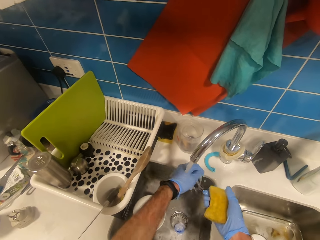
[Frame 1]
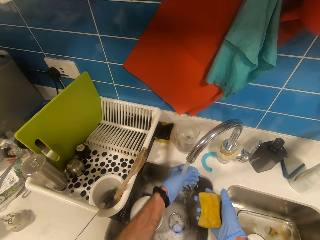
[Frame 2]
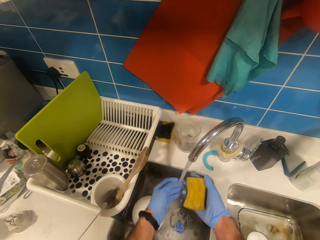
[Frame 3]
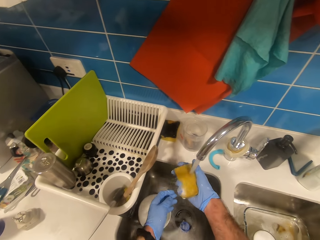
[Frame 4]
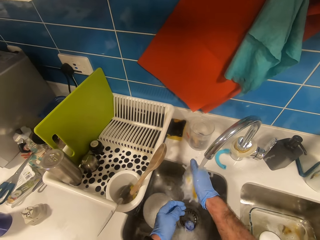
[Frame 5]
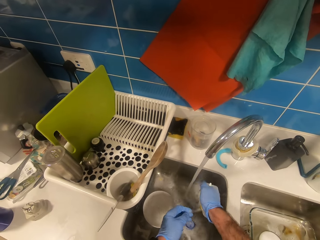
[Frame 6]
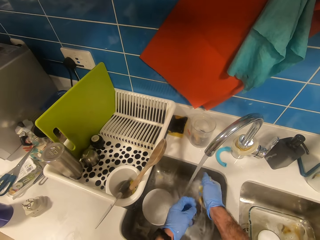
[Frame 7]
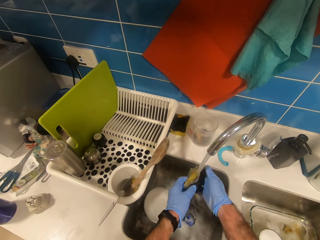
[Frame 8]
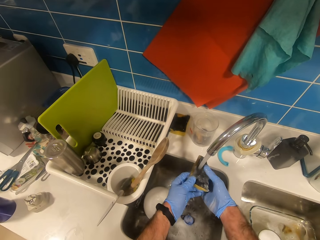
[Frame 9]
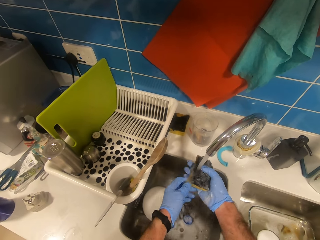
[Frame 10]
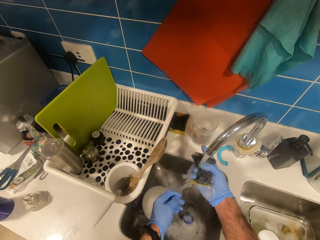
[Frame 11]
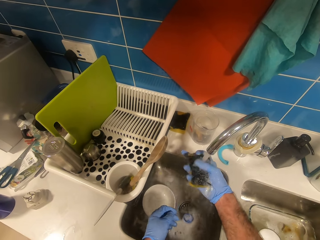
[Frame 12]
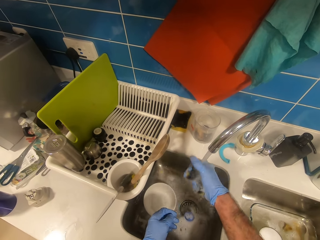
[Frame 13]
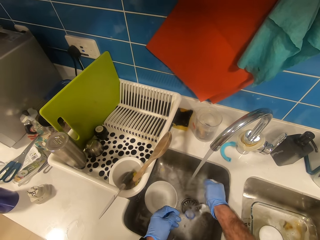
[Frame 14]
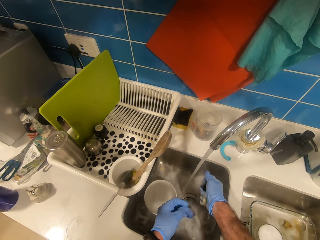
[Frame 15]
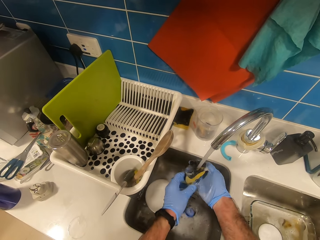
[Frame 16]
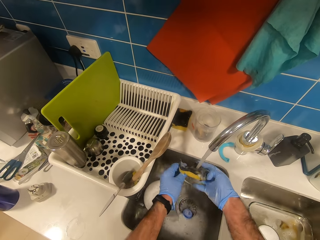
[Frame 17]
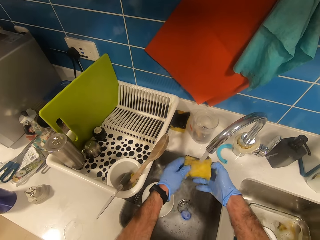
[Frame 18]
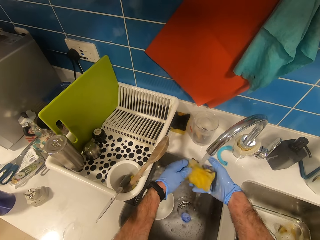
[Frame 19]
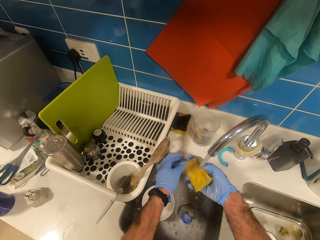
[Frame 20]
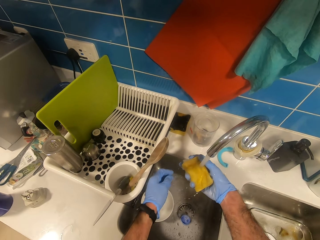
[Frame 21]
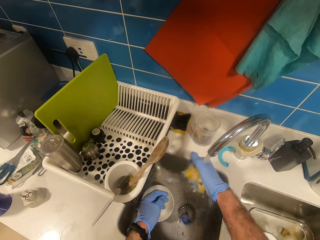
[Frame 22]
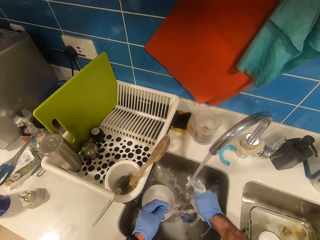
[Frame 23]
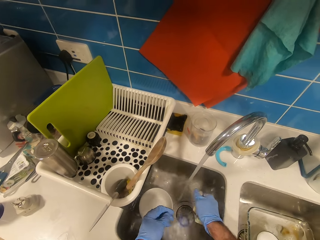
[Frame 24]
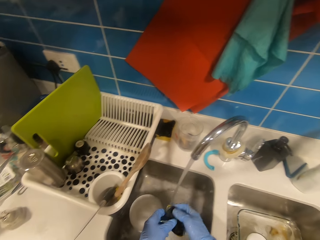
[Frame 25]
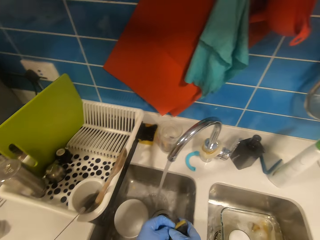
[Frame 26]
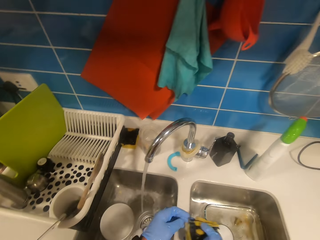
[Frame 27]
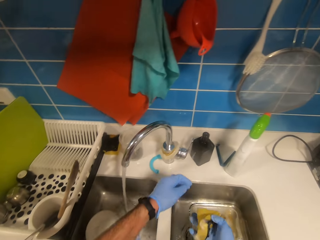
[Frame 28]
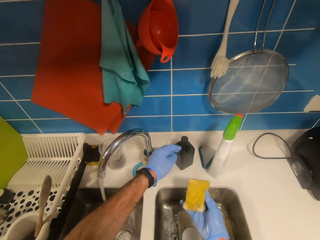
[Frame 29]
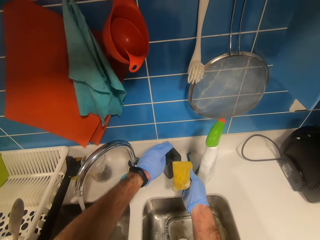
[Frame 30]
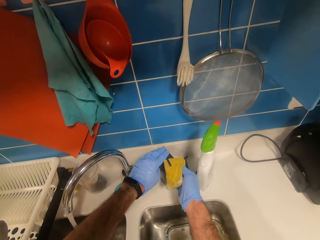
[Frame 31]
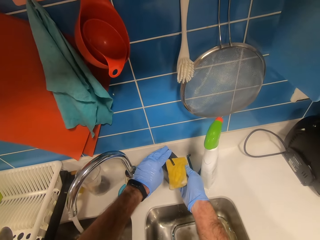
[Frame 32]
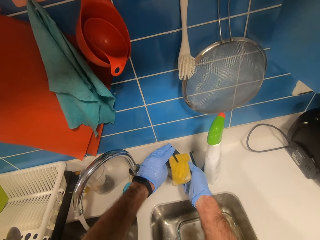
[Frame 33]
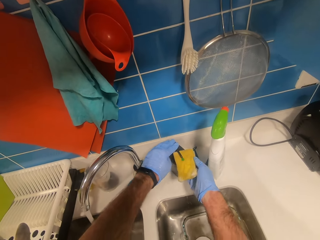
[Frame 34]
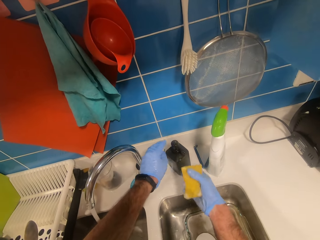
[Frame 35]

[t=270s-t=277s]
The camera wearer washes their hands and washes the sponge. They pour detergent on the sponge. They press a soap.

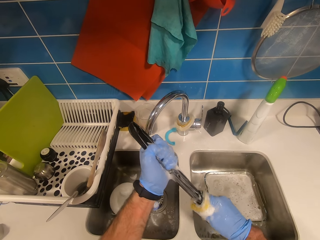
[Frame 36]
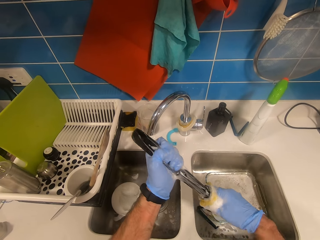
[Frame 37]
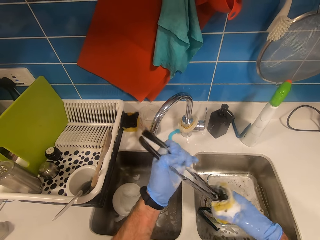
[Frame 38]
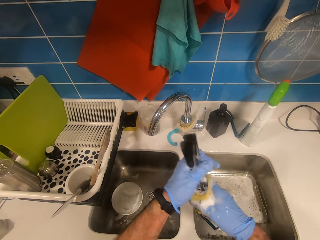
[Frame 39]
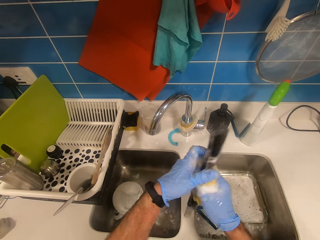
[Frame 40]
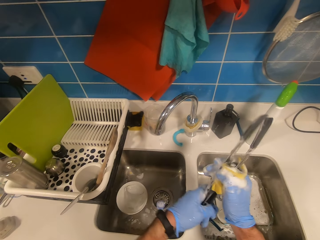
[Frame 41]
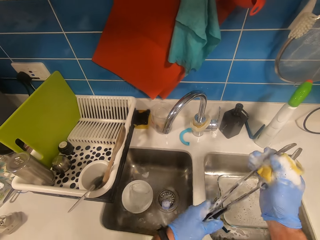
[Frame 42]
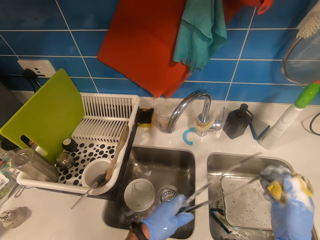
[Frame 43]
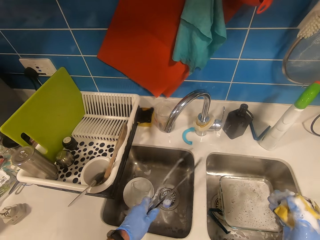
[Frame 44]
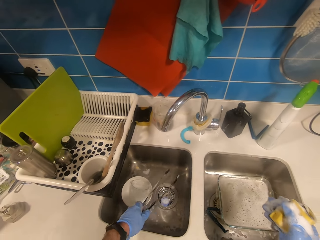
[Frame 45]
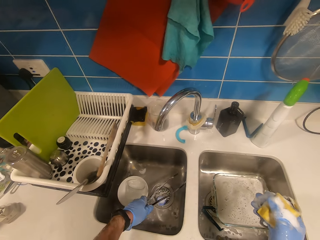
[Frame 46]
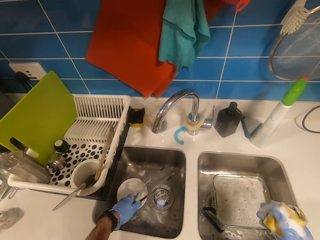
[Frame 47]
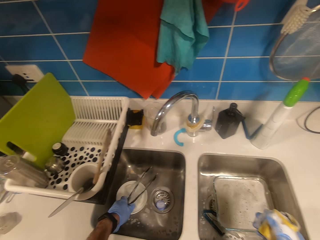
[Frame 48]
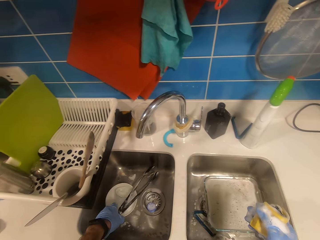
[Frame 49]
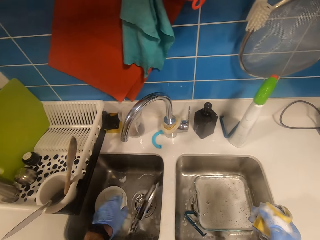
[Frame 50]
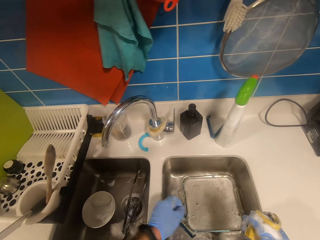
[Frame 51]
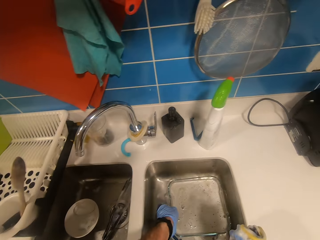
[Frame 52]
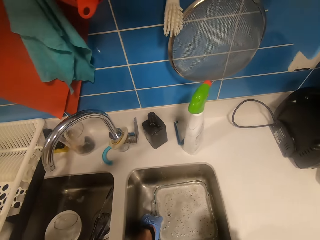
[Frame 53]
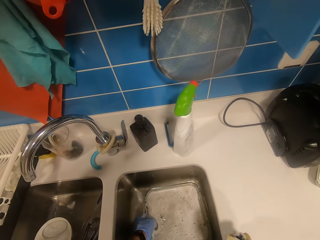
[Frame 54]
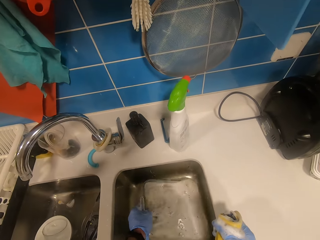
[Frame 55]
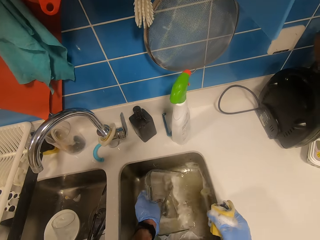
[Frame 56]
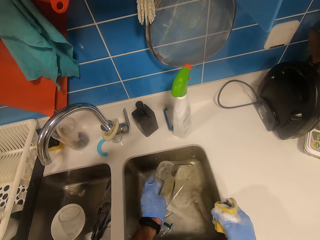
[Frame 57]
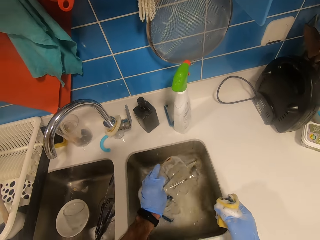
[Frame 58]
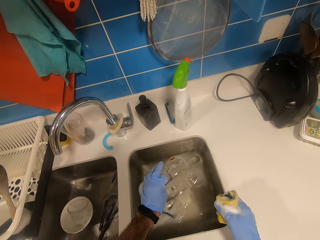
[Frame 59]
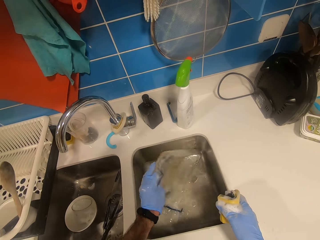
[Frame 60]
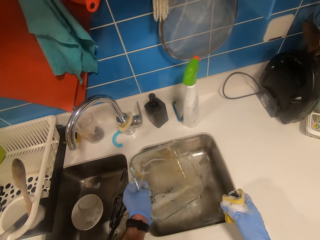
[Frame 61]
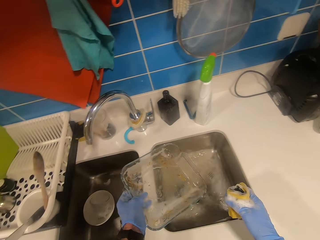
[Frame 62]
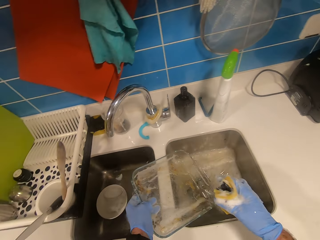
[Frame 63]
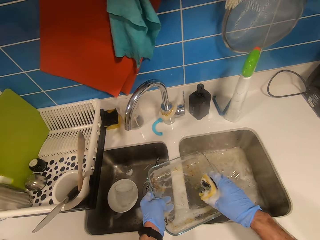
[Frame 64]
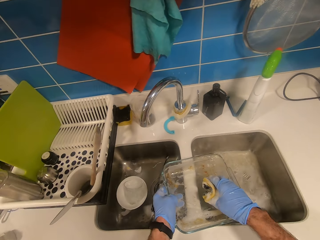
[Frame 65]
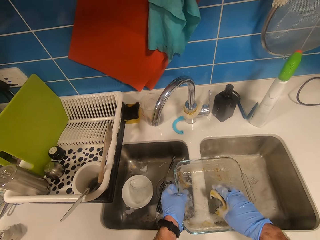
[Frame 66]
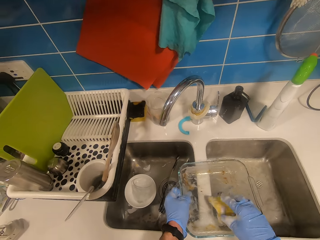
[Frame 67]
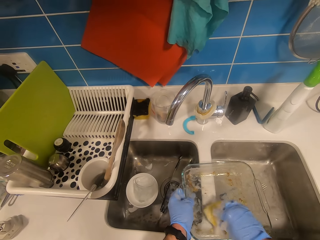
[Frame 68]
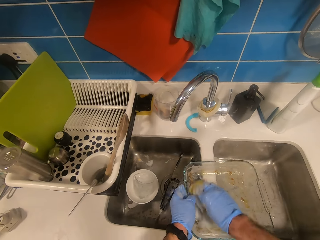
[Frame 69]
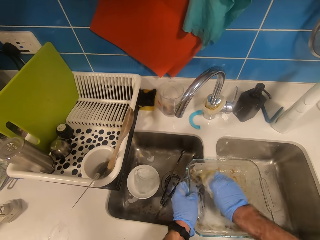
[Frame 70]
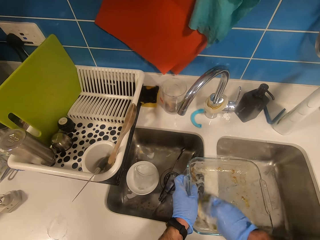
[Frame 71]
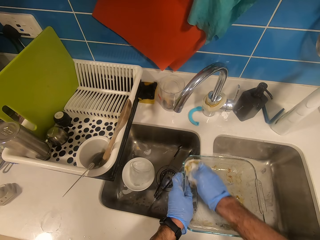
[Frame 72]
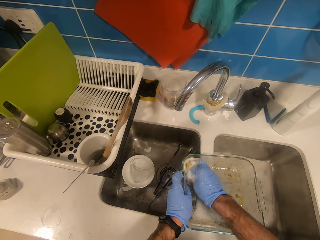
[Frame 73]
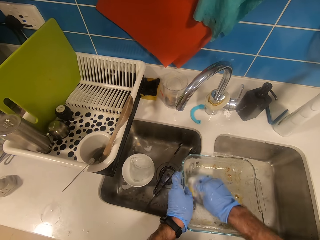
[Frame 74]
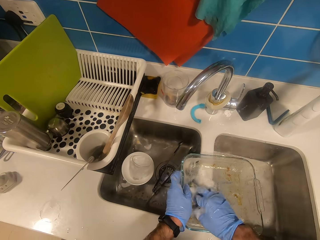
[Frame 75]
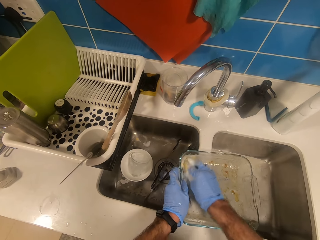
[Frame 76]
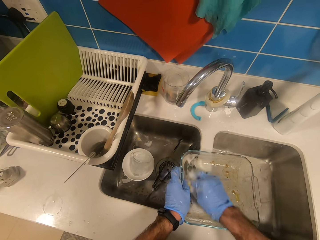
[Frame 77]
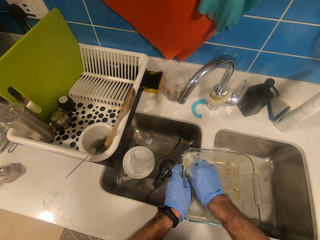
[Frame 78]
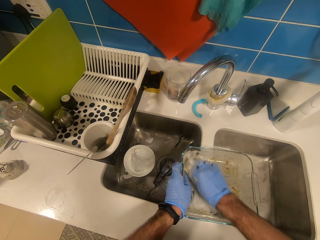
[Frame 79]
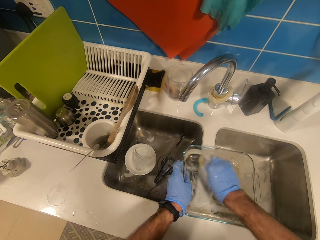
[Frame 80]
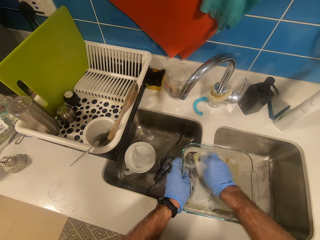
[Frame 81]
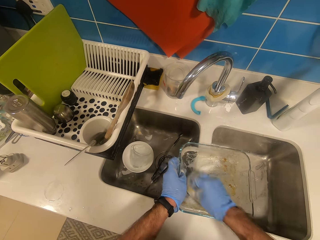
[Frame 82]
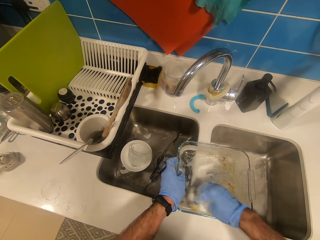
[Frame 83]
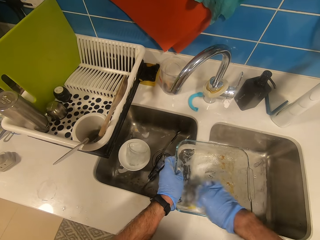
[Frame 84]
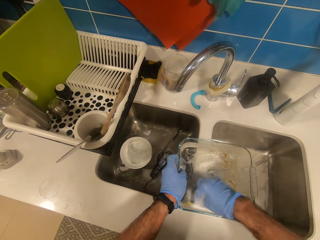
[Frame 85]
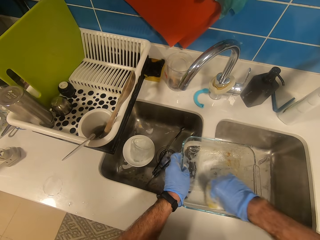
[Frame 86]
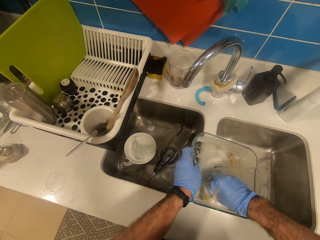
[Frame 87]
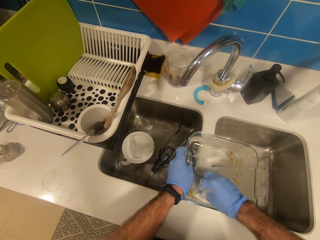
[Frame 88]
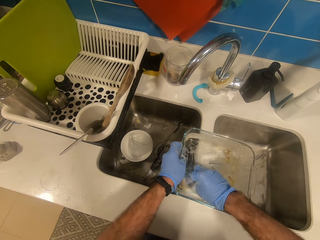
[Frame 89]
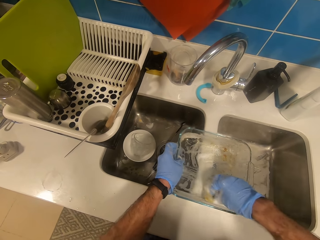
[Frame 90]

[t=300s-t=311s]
The camera wearer puts the tongs in the sink. They wash the container.

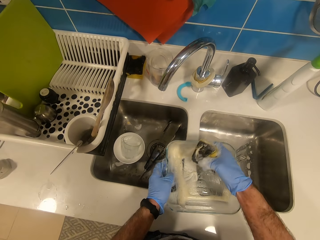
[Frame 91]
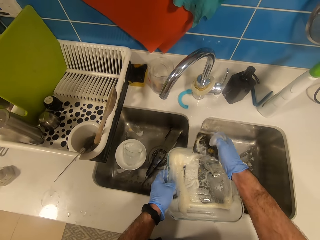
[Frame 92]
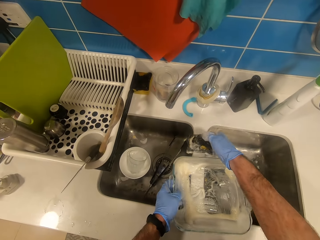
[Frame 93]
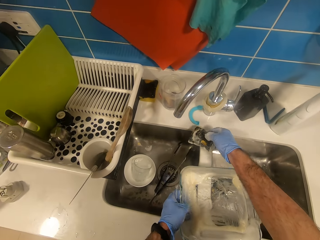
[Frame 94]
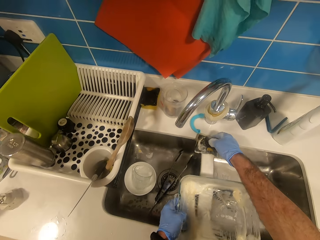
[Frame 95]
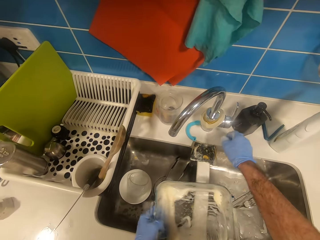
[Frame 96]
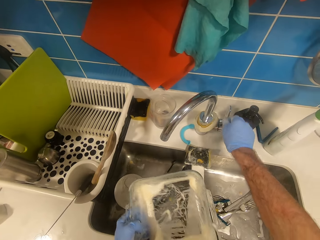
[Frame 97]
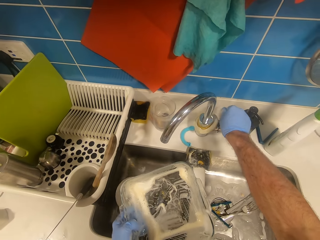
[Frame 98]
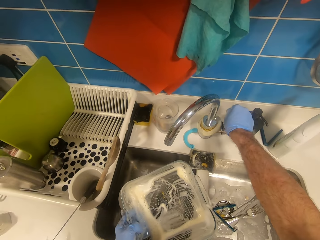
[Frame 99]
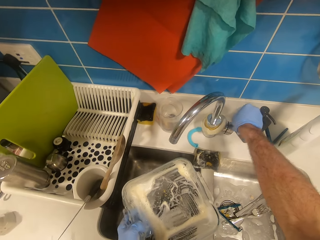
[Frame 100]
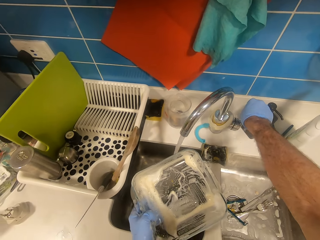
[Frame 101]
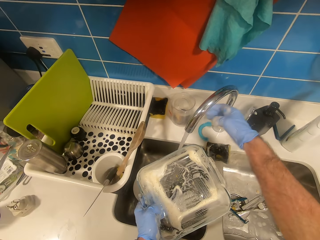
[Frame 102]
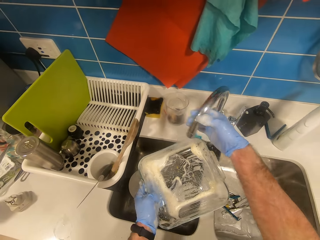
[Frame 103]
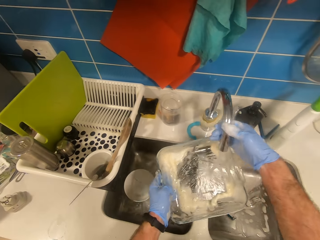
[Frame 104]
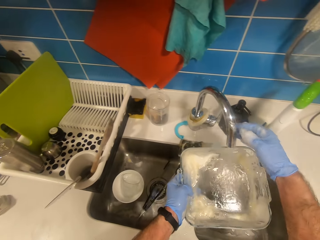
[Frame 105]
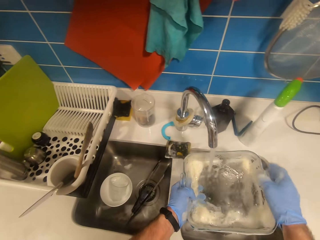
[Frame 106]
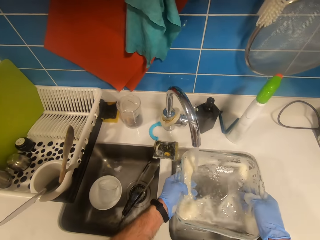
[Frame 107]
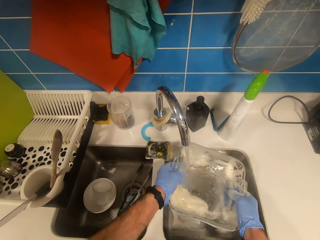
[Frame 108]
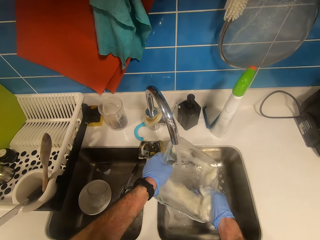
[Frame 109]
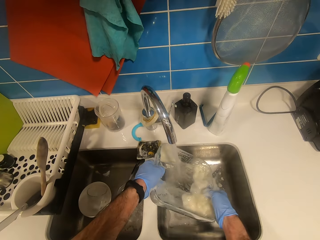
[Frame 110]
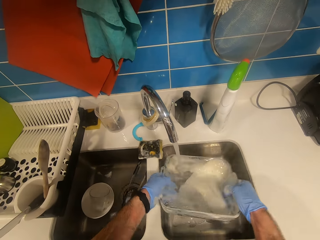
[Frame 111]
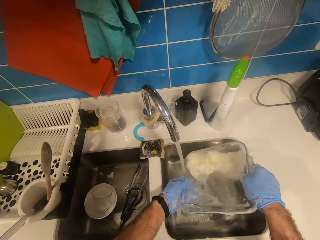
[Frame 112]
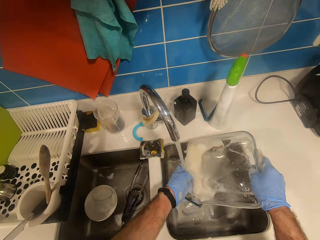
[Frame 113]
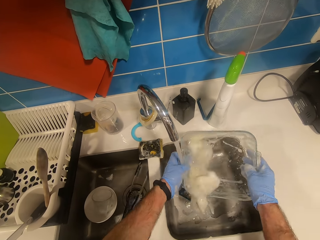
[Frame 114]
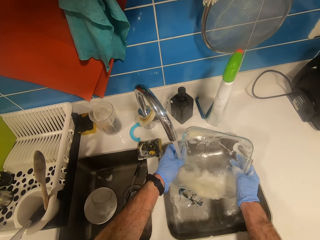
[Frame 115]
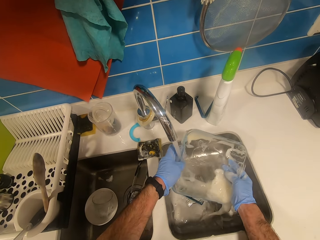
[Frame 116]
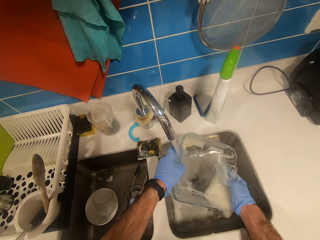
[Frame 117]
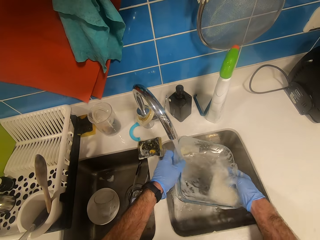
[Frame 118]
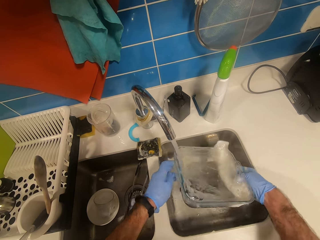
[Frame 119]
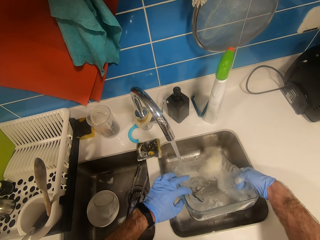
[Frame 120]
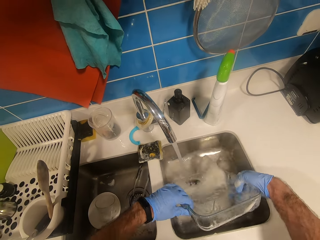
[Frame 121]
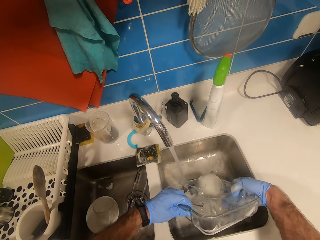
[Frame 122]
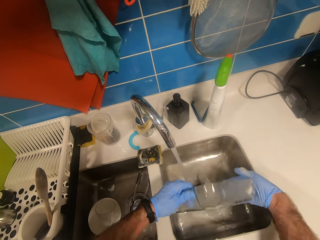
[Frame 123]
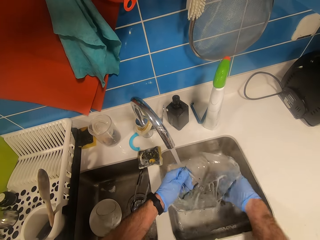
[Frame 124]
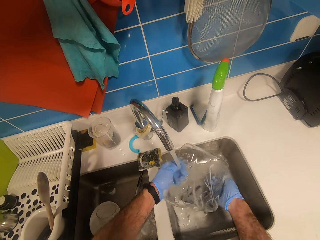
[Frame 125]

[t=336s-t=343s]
The camera wearer turns on the tap. They adjust the tap, rinse the container. They wash a bowl.
